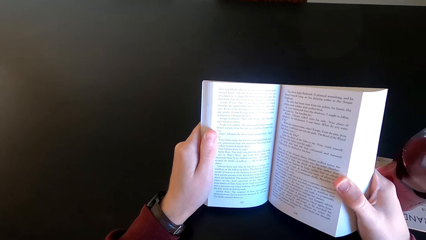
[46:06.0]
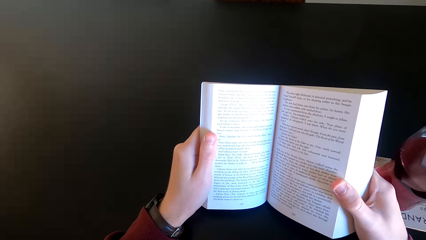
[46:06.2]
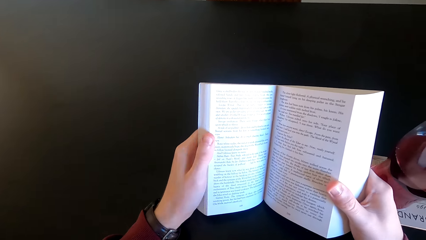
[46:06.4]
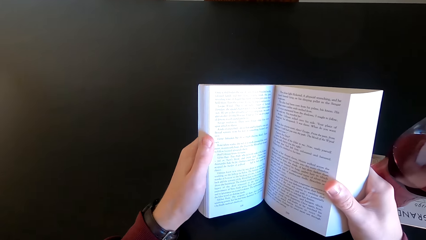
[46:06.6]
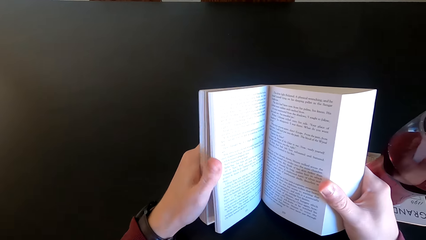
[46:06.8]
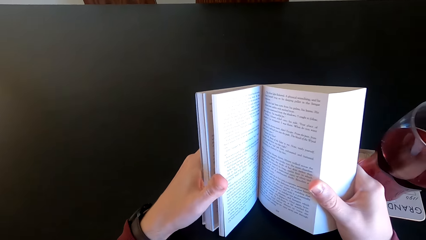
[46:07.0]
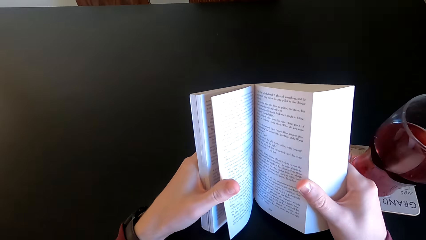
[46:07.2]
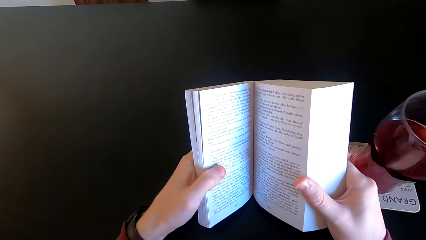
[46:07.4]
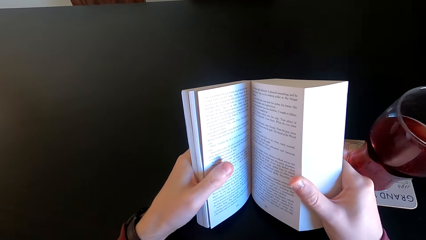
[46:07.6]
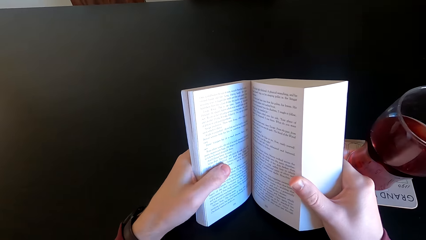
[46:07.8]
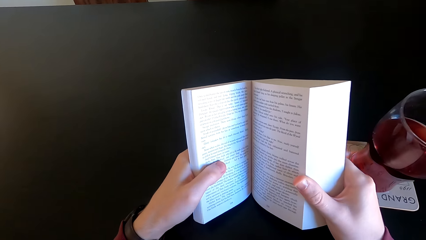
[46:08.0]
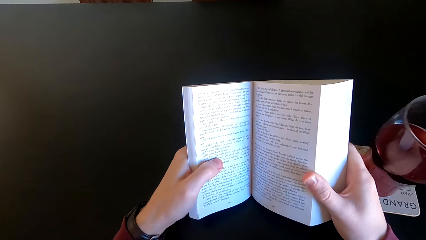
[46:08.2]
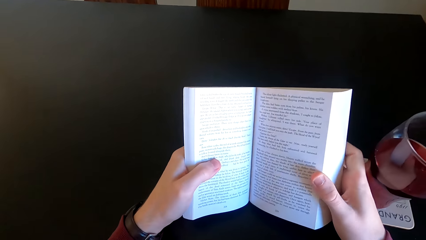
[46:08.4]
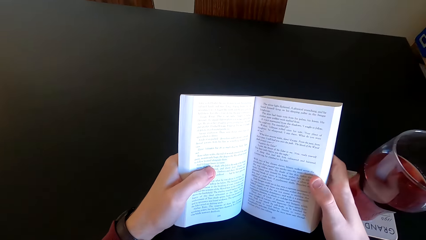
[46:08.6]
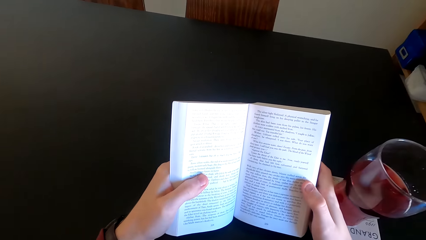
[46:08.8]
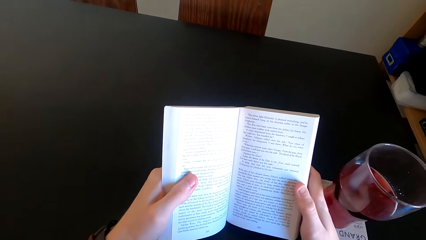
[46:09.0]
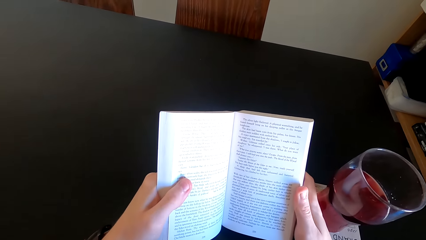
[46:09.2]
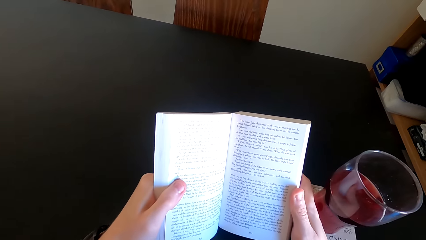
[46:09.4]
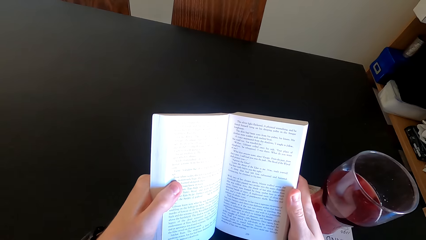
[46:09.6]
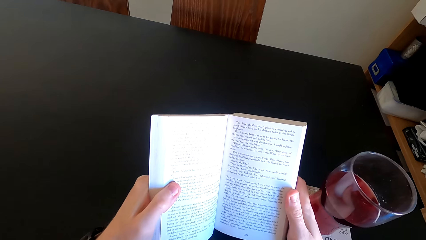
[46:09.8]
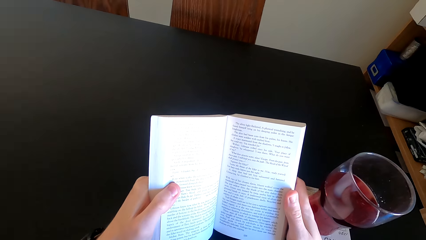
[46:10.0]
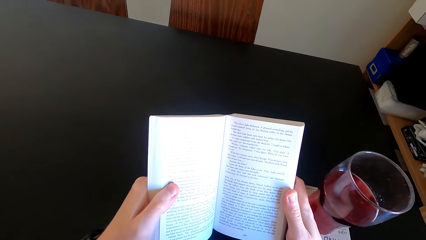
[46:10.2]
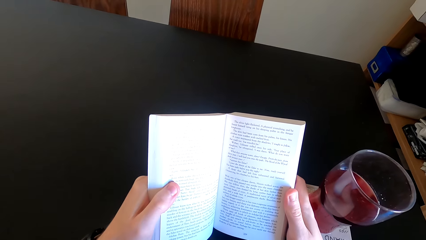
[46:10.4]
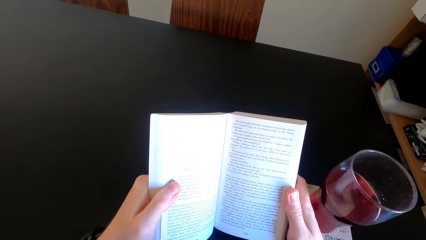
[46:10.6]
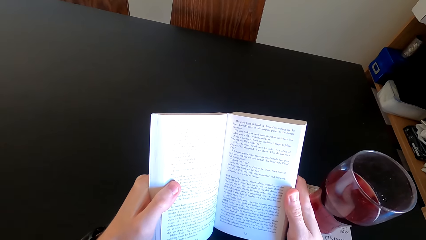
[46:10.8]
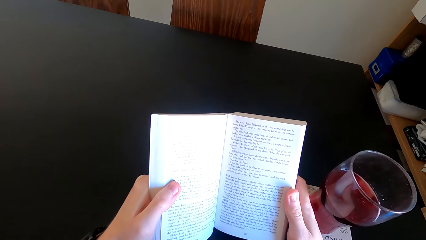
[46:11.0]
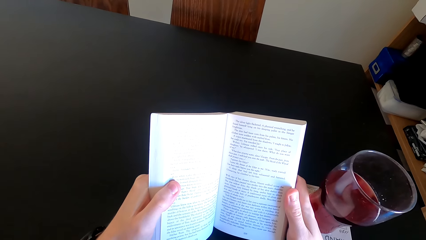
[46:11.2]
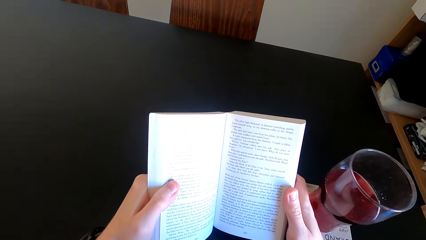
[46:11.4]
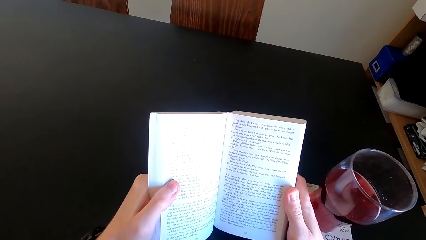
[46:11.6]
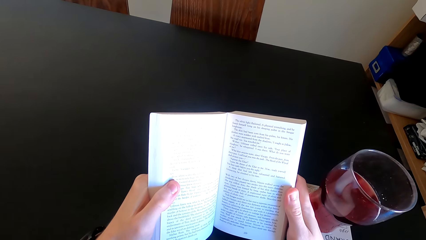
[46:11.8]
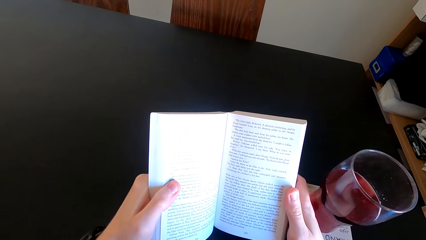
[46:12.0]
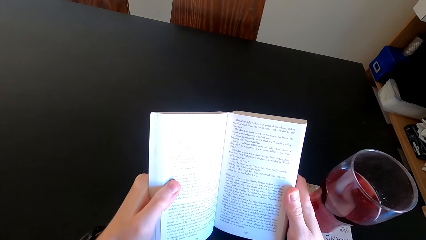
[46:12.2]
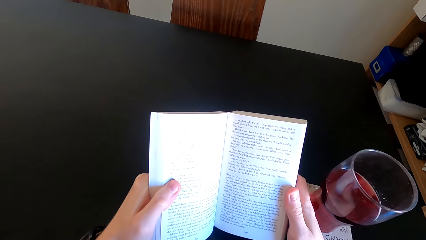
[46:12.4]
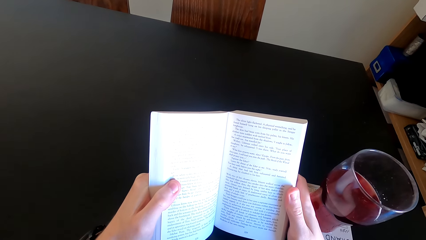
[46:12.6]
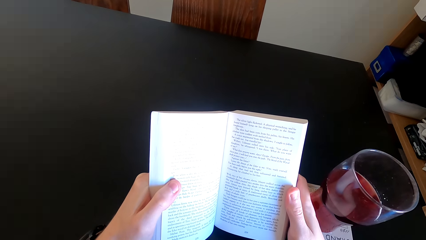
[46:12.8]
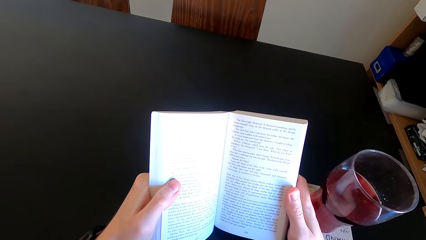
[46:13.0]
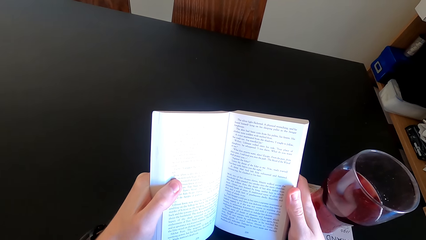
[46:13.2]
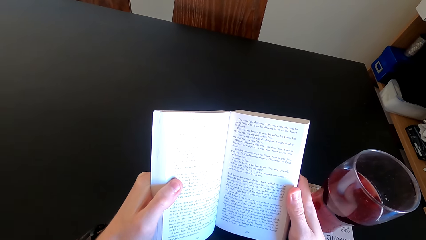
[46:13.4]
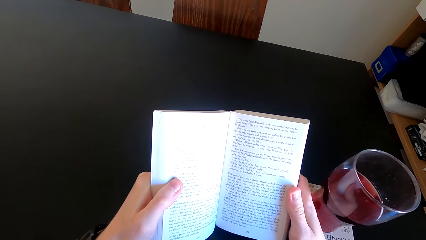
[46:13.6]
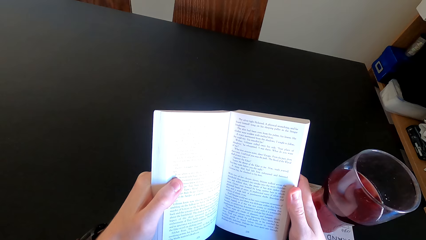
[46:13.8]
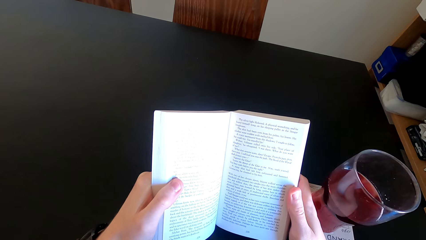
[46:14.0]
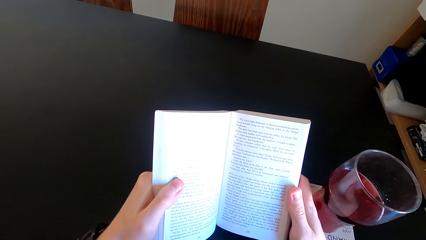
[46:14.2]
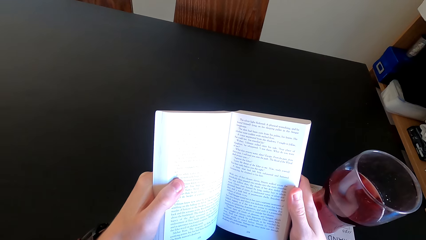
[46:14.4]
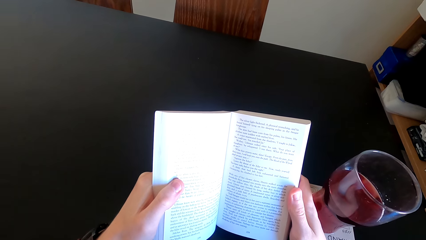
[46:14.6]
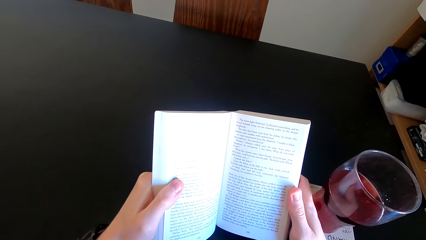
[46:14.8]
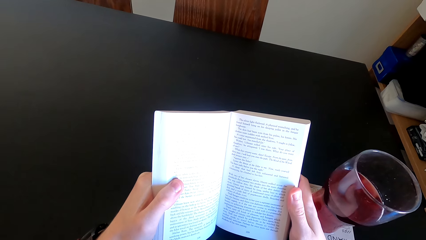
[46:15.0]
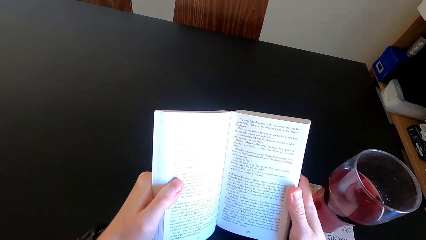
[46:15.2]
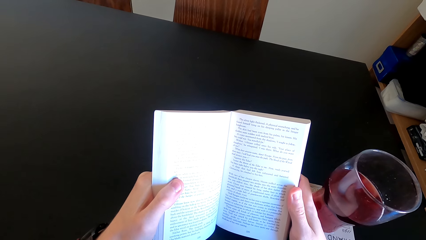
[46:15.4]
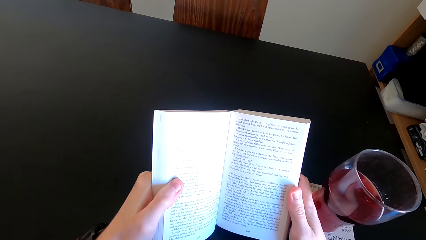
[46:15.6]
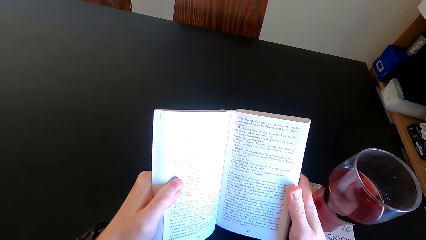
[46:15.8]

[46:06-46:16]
The camera wearer moves her hand. She reads the book.

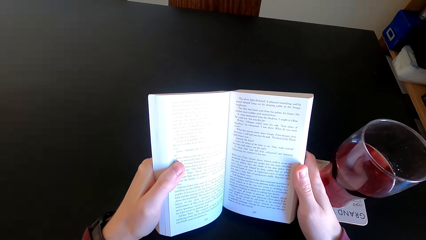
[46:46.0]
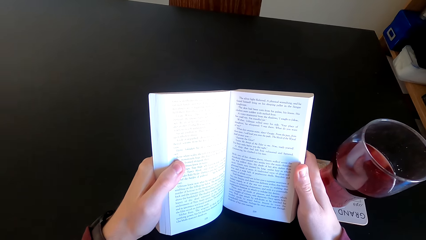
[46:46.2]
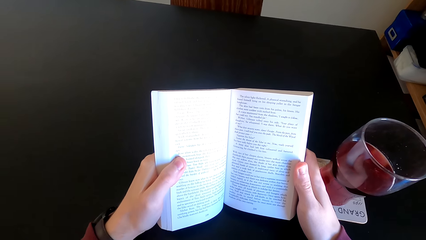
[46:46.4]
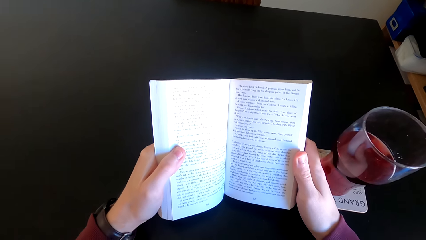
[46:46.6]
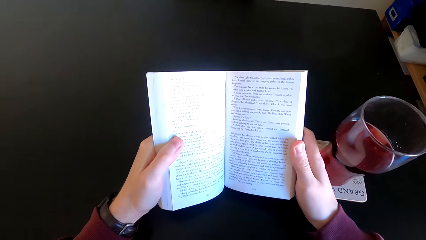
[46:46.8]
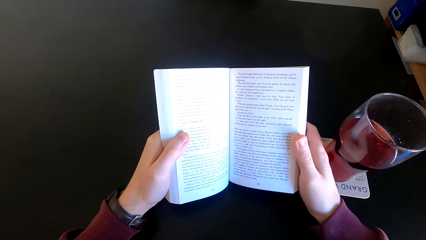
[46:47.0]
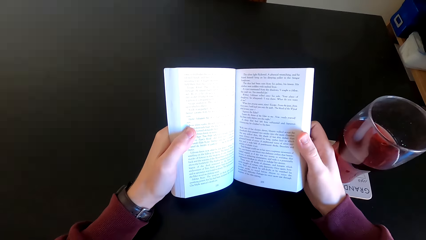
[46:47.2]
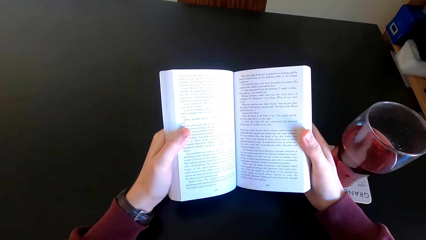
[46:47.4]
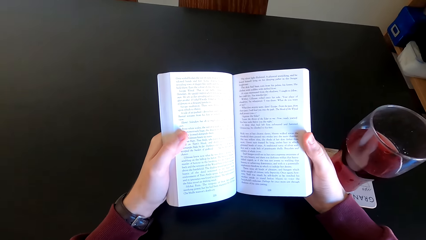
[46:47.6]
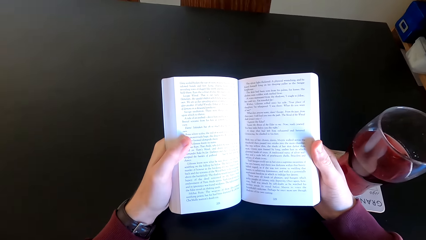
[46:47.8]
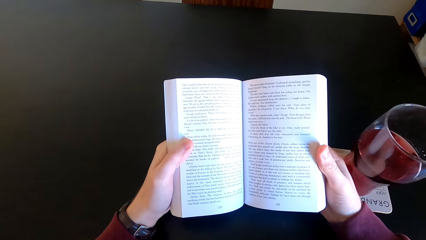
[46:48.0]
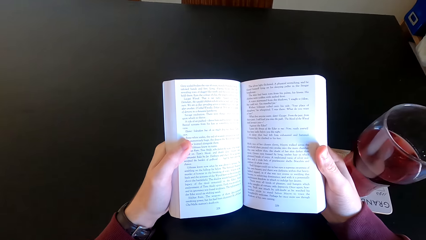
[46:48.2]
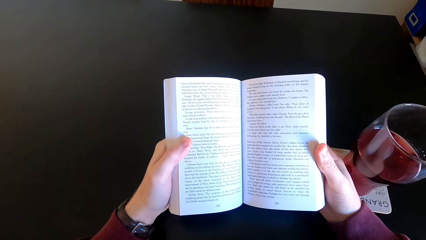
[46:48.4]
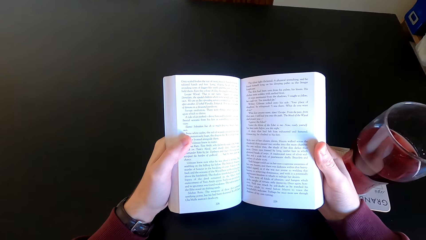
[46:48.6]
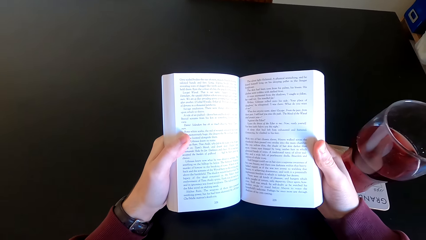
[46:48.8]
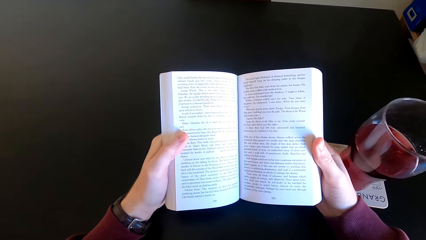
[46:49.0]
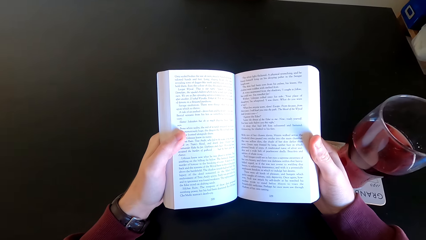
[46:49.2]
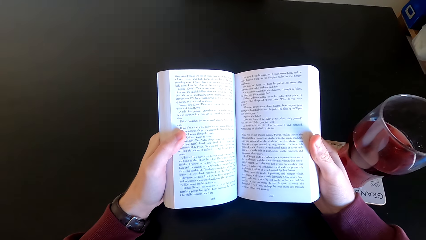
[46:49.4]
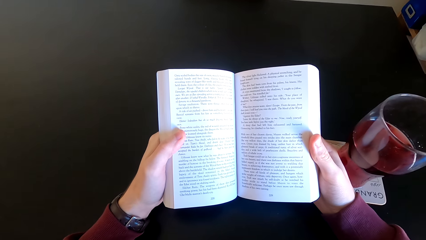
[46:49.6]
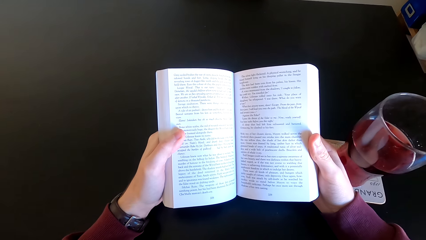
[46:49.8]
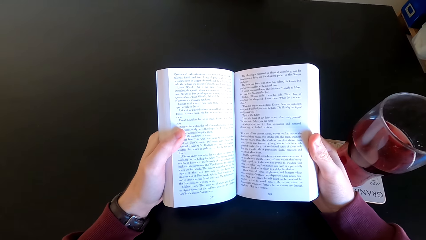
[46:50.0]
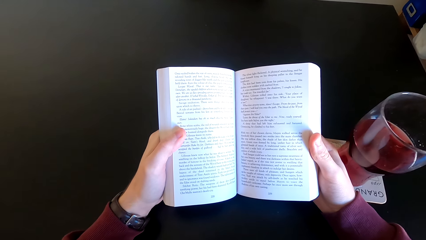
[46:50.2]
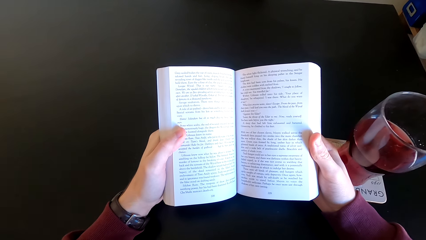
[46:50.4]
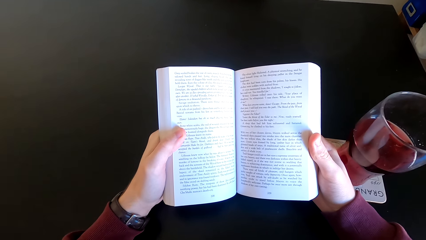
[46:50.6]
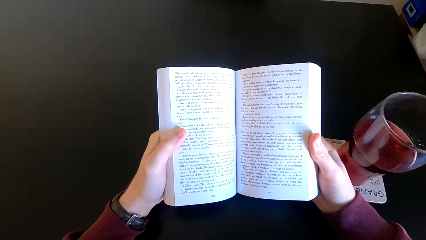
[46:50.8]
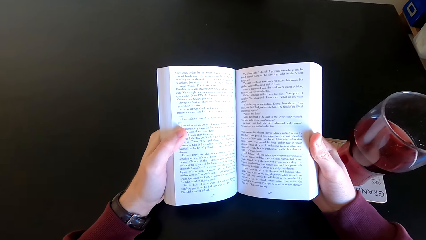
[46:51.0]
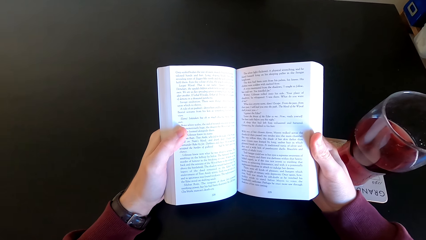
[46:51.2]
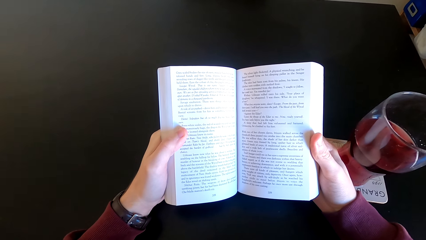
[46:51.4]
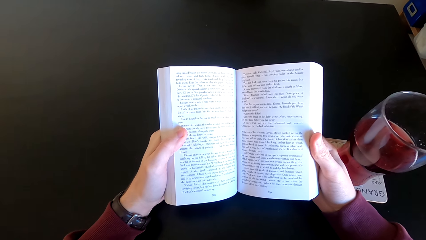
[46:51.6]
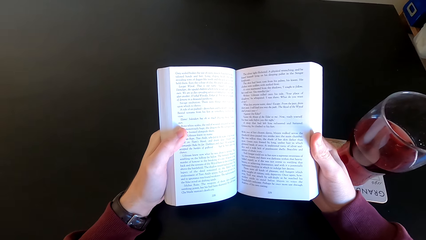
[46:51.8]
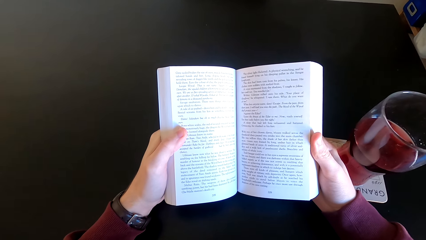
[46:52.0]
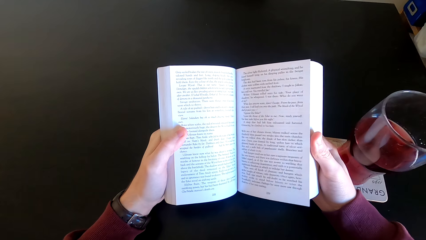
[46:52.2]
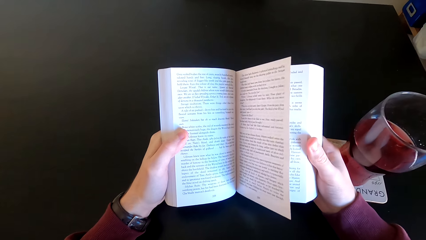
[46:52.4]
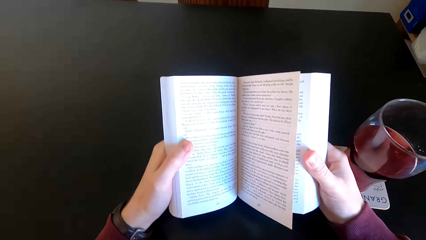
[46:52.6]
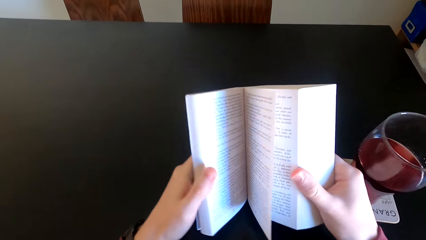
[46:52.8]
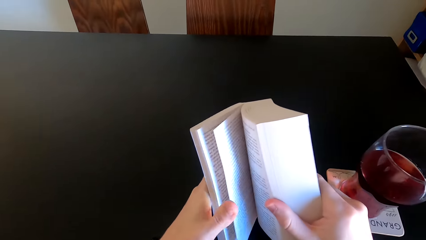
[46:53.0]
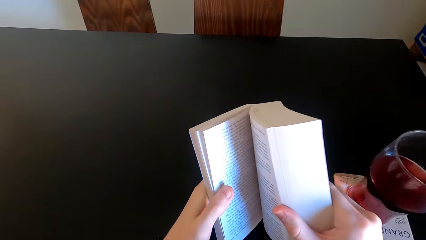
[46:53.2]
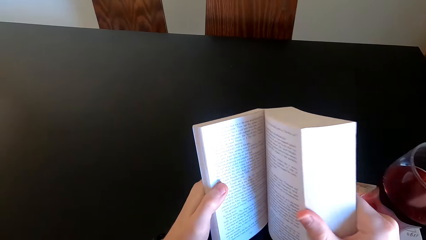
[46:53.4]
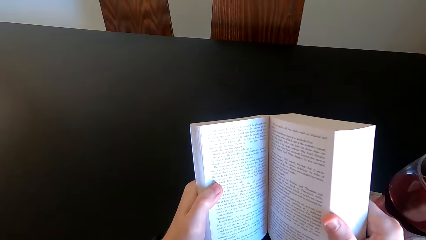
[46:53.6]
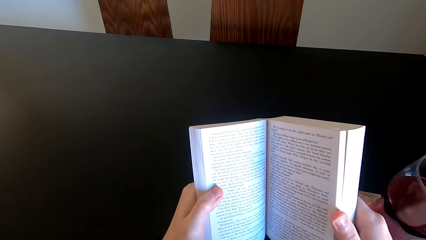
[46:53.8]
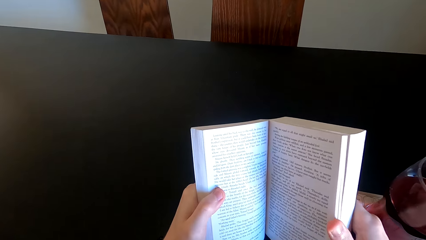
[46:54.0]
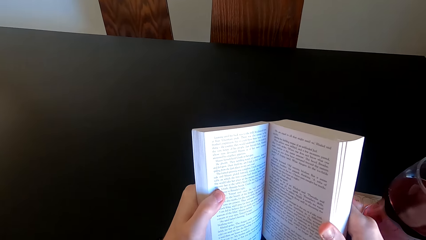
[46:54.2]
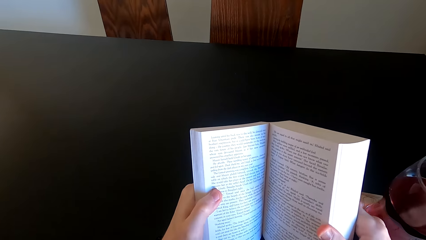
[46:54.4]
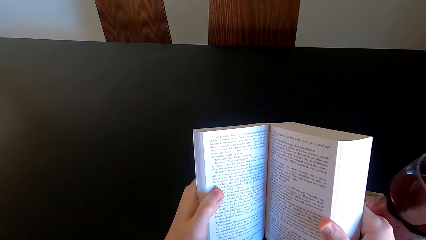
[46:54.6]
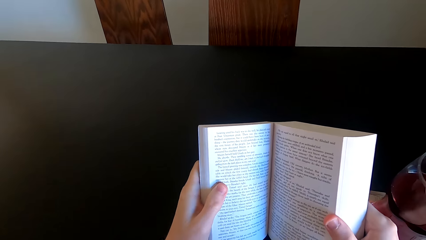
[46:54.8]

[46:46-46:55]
The camera wearer moves the book. They read the book. They open another page of the novel book.
